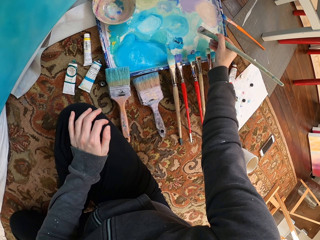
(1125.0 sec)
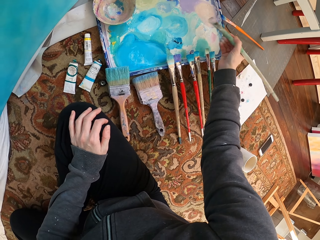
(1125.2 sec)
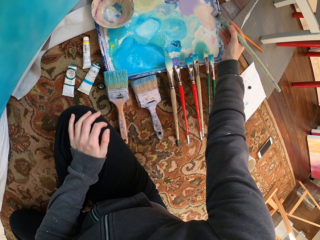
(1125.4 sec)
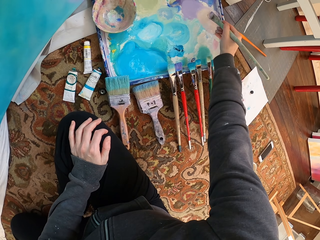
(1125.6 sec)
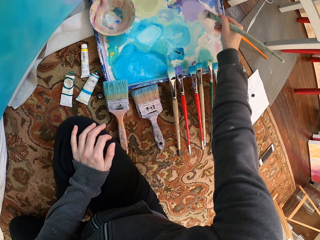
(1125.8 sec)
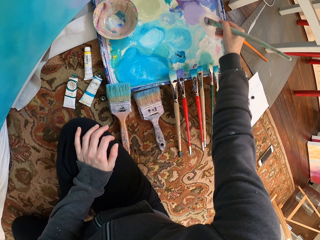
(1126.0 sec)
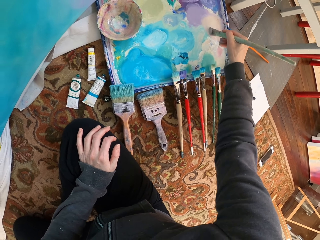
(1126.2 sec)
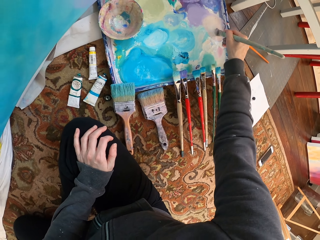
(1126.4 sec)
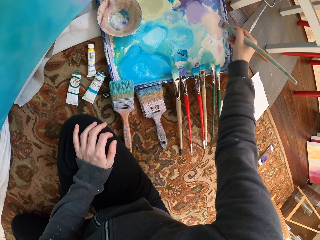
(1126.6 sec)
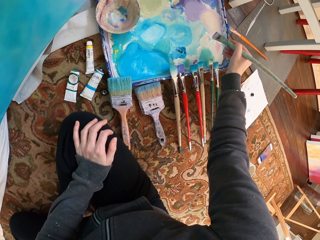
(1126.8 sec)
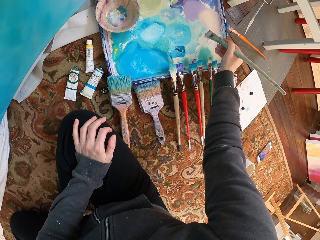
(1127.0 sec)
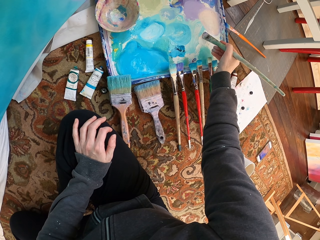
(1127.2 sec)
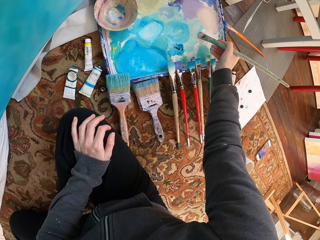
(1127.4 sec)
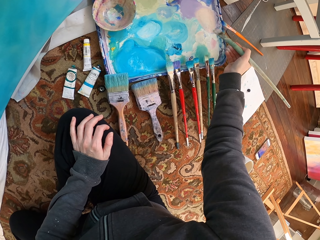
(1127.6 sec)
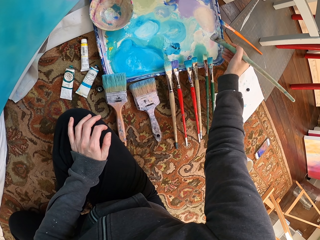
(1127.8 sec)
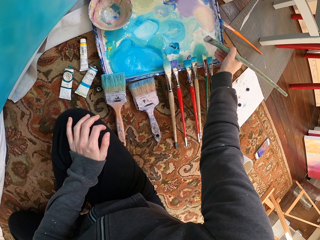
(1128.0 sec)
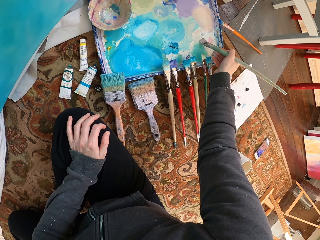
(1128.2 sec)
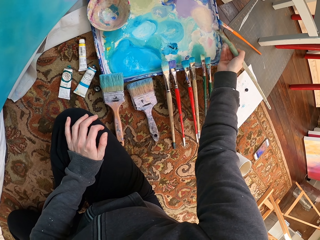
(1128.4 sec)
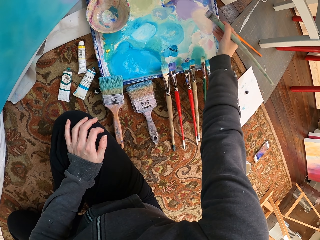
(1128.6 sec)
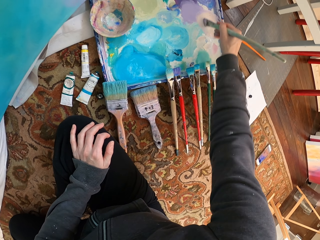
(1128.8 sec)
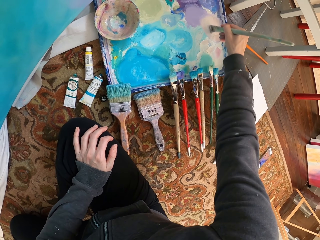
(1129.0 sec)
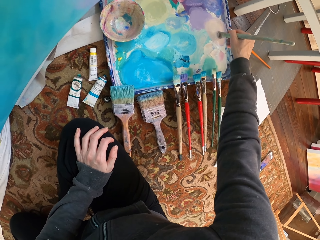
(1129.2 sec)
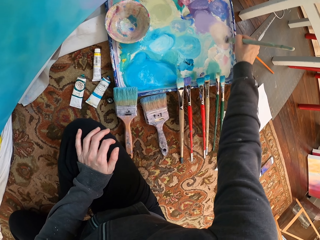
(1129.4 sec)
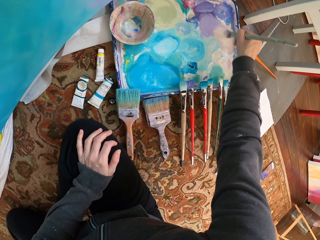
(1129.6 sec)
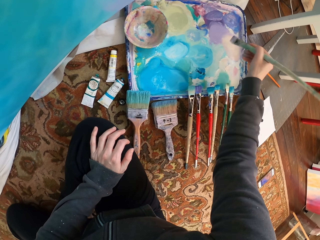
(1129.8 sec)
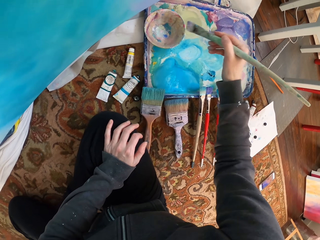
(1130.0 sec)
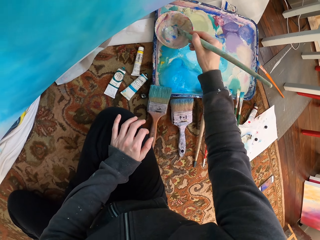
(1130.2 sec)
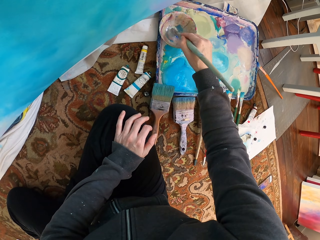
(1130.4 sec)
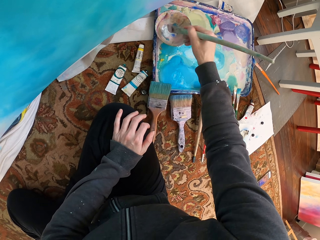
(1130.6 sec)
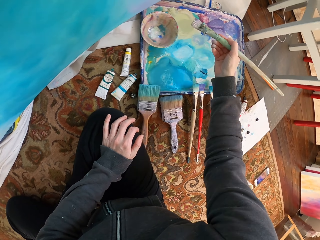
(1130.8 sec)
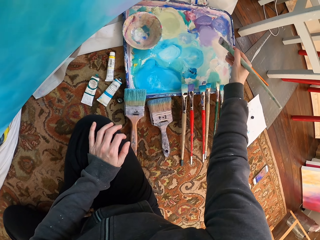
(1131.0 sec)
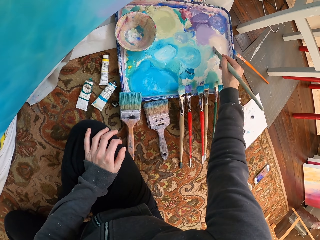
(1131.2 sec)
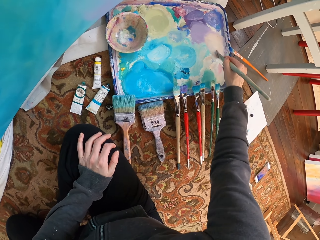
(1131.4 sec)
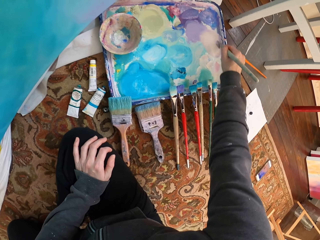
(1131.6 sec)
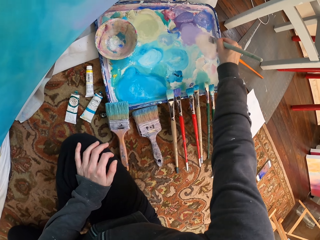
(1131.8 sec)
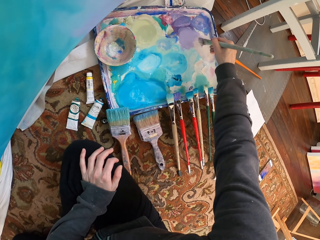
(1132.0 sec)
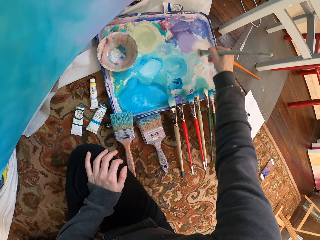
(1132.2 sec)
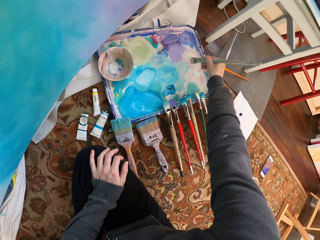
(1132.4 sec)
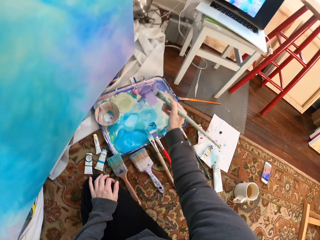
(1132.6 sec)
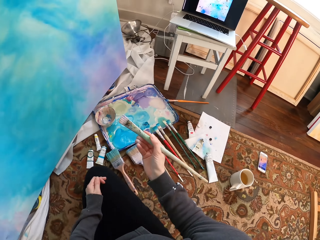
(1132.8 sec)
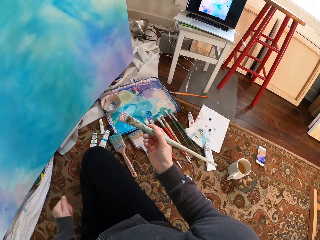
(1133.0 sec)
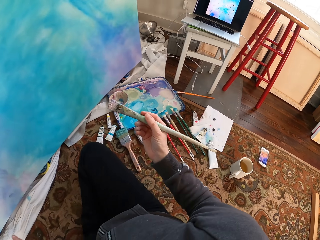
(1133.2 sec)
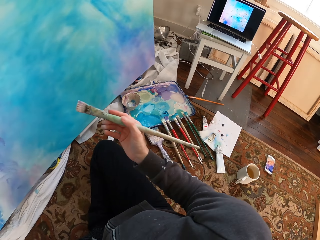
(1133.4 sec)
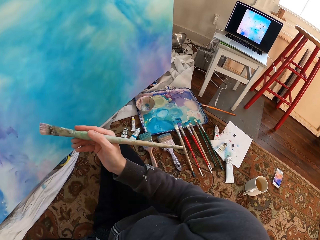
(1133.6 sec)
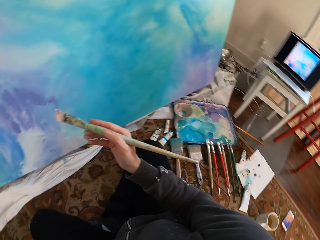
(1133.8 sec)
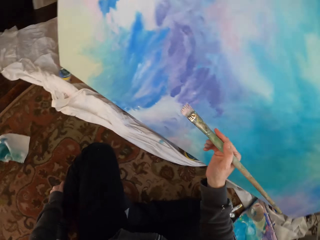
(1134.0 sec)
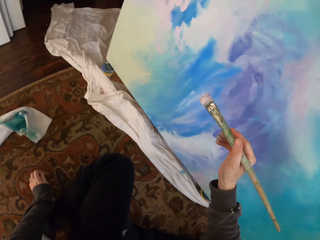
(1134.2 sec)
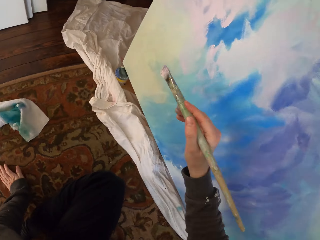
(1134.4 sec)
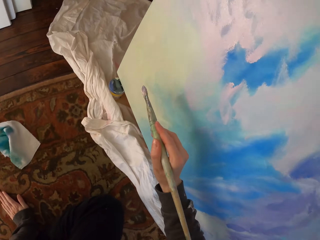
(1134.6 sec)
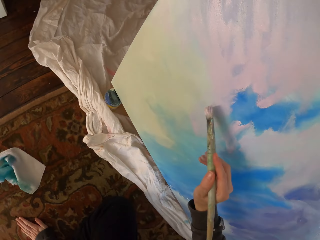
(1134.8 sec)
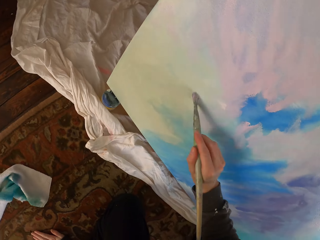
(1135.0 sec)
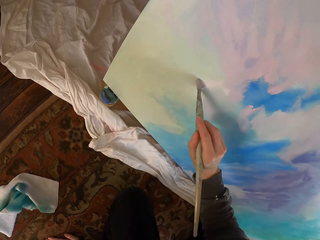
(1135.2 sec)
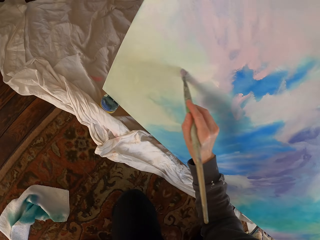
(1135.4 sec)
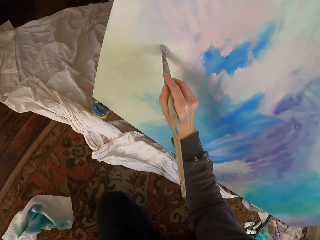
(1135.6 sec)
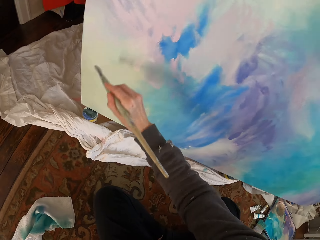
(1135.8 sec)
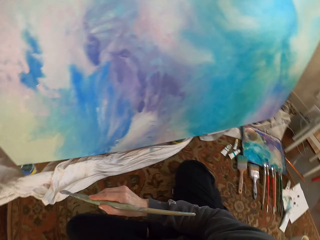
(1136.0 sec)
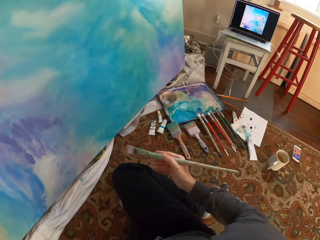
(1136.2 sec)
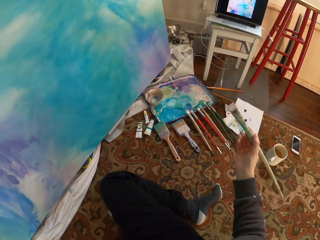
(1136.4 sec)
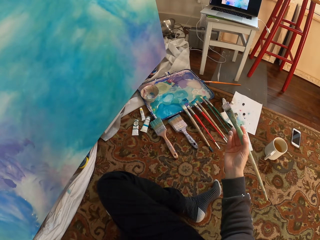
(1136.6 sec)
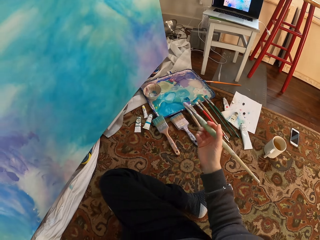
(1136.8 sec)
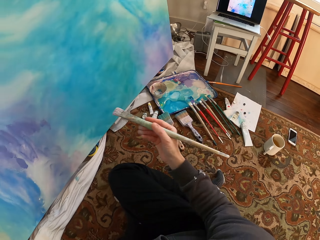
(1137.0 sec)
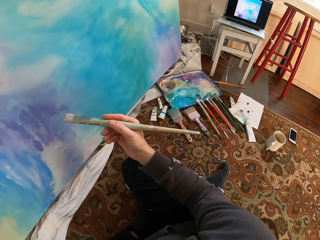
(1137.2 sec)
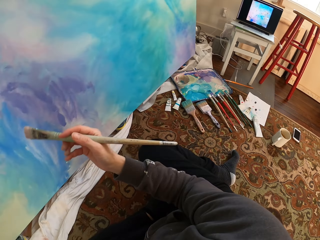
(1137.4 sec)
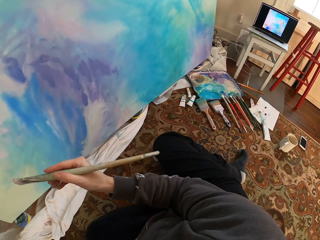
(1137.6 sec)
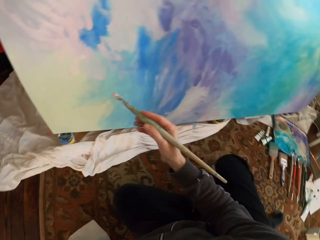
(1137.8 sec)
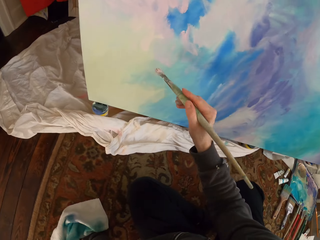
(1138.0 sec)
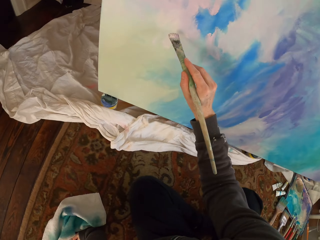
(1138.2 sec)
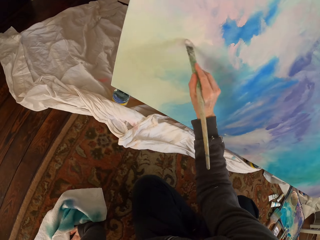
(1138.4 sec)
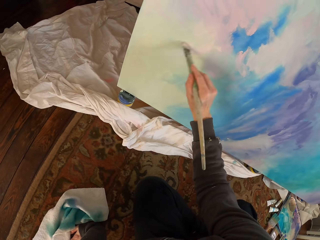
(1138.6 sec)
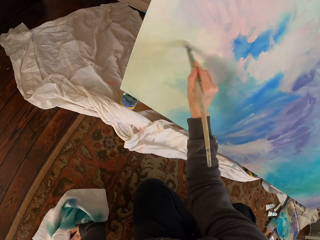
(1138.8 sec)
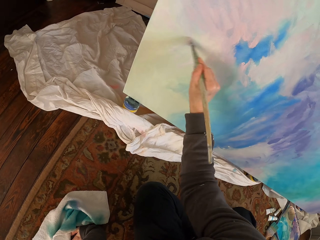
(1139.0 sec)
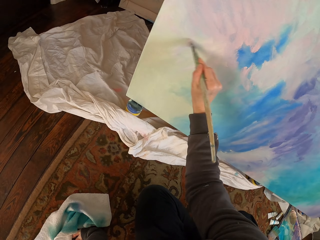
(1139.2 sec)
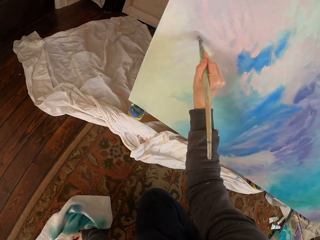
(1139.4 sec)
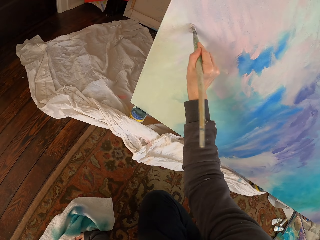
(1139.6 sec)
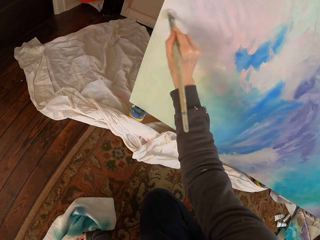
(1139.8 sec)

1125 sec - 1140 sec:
The camera wearer paints the board. They check the painting. They paint the board.

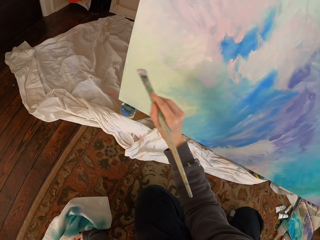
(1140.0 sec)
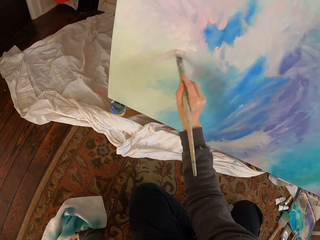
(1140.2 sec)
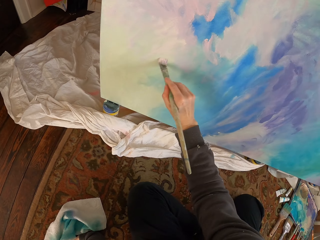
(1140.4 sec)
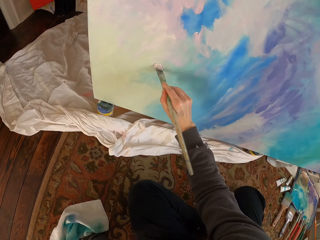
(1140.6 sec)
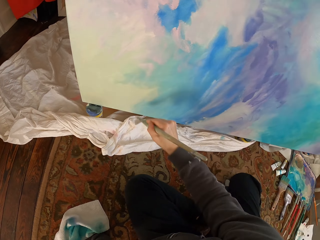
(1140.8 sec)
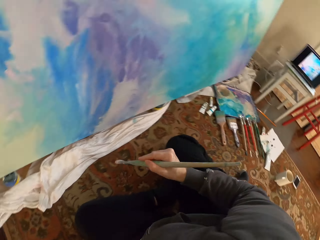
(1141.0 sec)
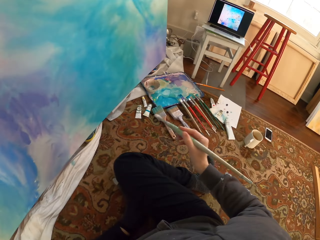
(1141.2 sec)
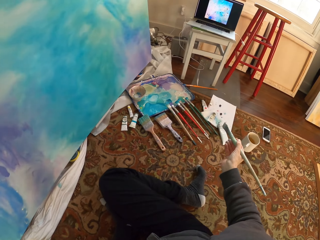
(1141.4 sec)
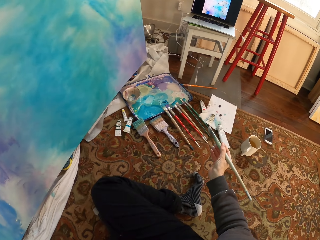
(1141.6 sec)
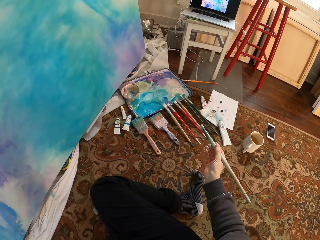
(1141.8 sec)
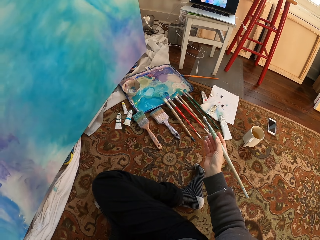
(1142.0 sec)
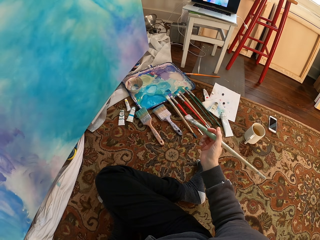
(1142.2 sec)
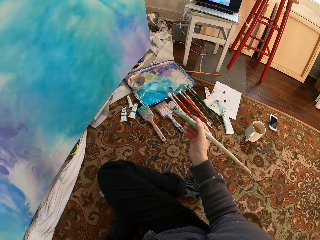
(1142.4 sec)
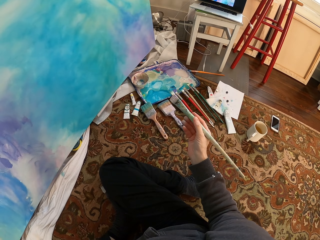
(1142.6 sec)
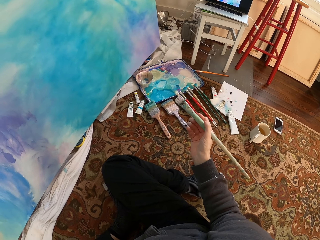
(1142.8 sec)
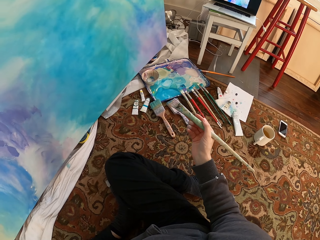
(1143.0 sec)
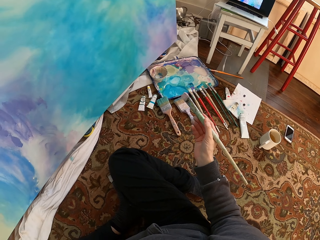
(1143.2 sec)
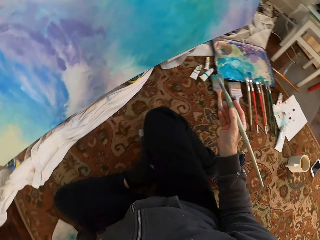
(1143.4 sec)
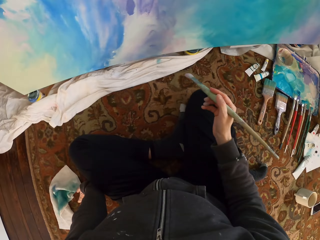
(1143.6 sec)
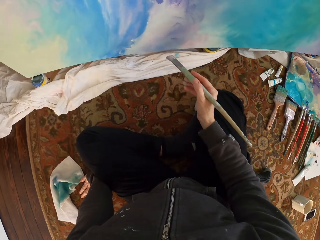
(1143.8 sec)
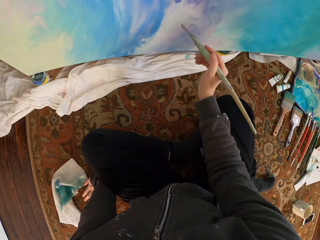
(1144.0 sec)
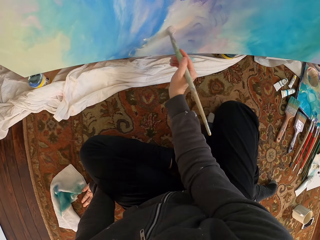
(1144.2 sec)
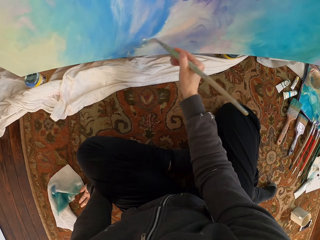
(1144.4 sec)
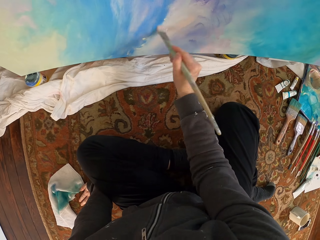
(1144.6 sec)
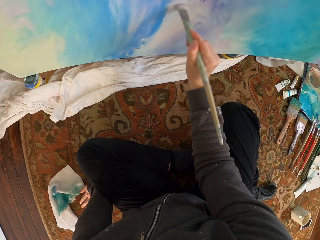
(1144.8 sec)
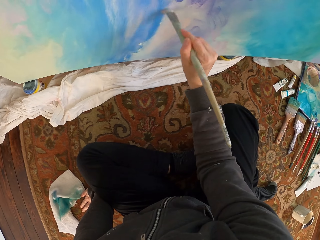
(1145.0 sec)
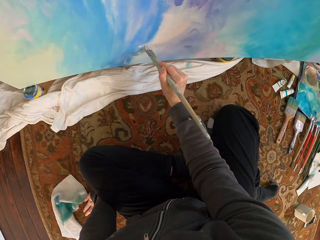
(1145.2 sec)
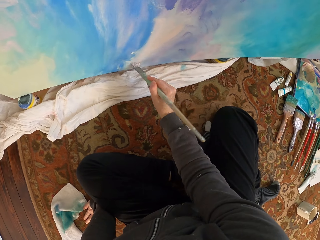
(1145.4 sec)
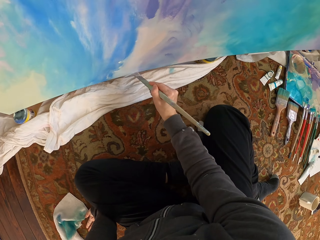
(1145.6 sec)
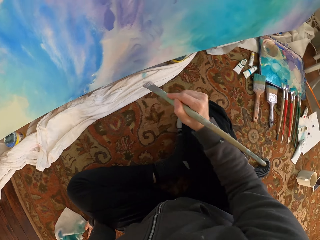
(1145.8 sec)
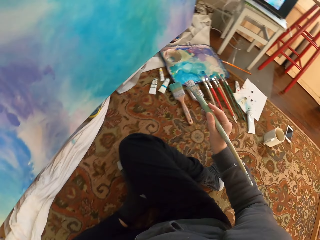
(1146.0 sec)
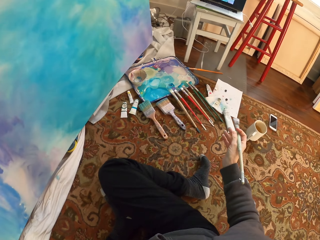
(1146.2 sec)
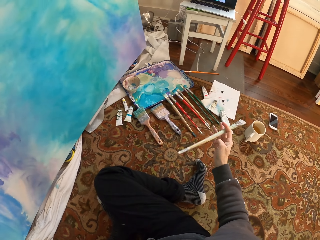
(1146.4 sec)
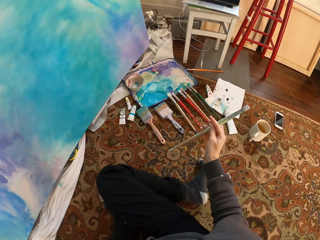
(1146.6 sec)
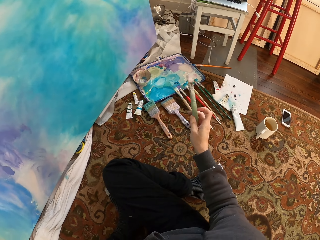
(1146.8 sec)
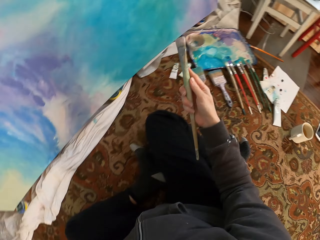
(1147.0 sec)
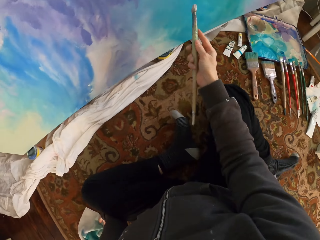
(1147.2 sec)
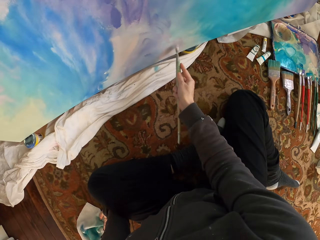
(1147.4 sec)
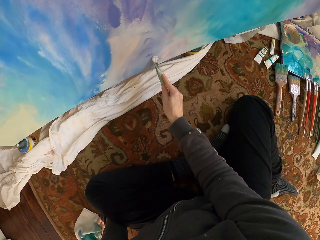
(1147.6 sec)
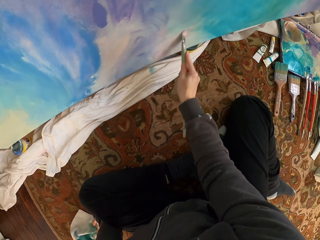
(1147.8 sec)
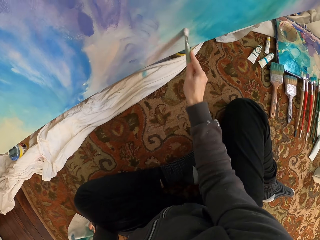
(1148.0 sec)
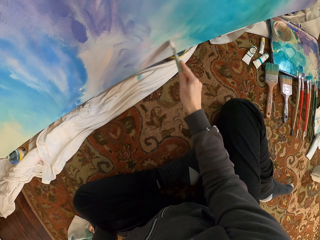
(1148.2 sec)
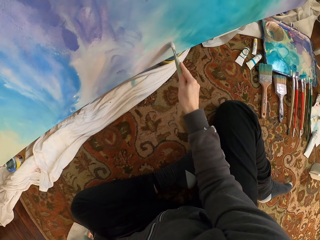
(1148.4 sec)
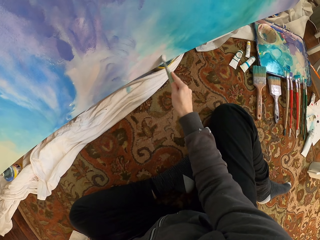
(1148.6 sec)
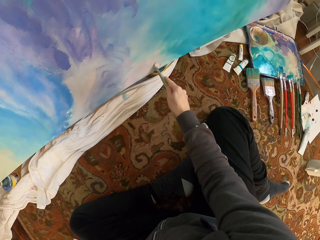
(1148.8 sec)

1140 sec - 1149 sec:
The camera wearer checks the painting. They turn. They paint the board. They check the painting. They turn. They paint the board.
